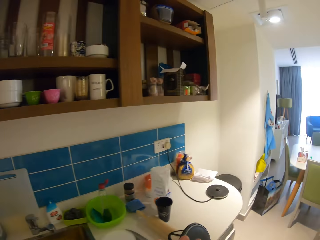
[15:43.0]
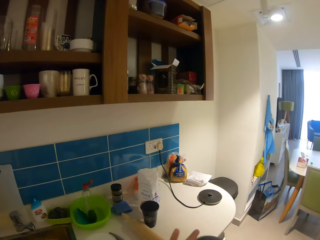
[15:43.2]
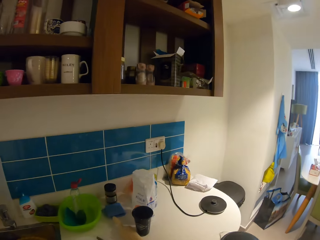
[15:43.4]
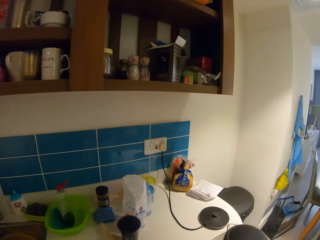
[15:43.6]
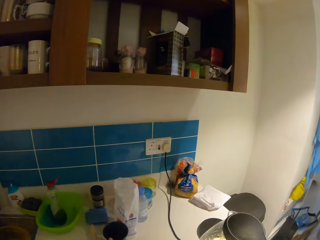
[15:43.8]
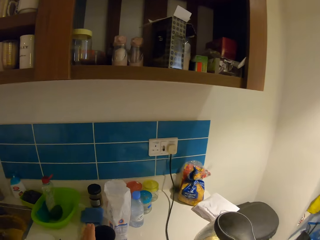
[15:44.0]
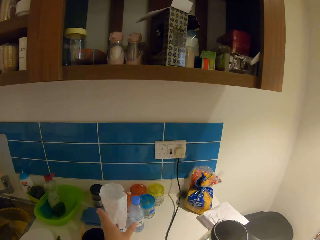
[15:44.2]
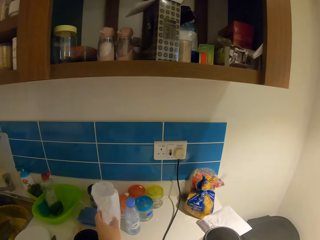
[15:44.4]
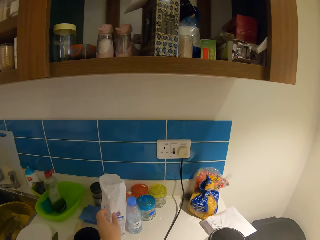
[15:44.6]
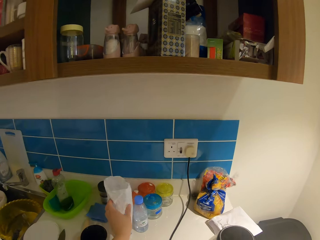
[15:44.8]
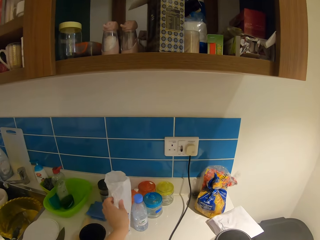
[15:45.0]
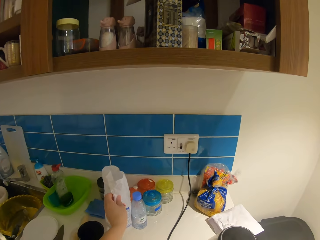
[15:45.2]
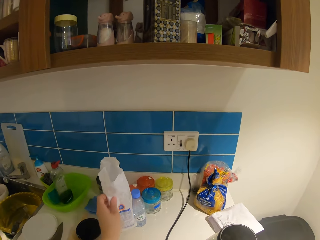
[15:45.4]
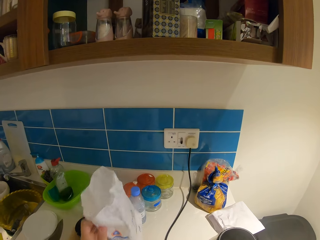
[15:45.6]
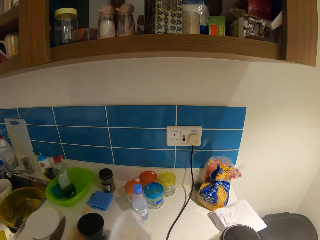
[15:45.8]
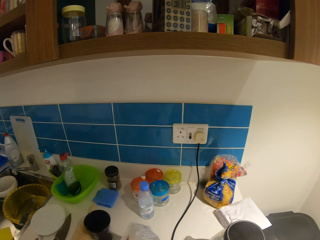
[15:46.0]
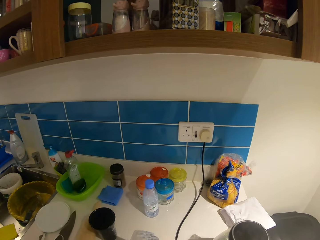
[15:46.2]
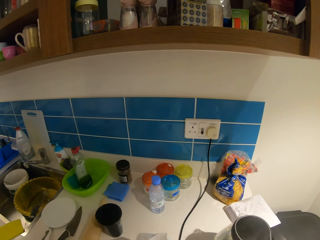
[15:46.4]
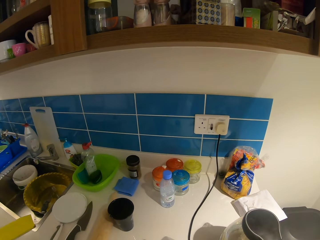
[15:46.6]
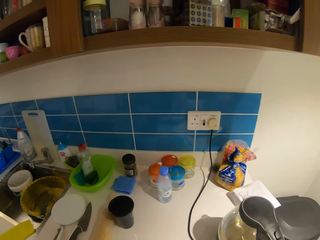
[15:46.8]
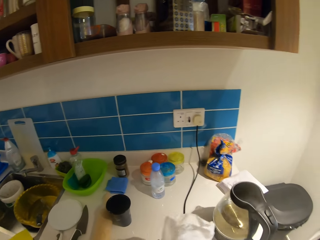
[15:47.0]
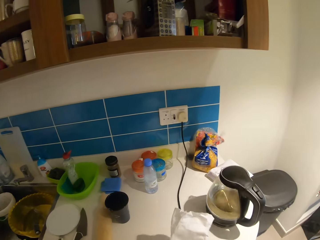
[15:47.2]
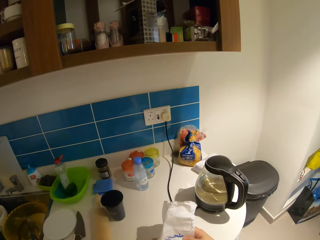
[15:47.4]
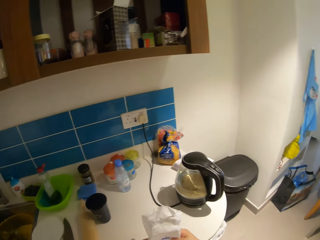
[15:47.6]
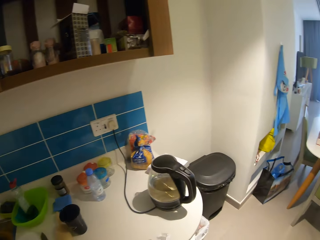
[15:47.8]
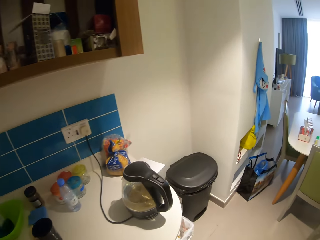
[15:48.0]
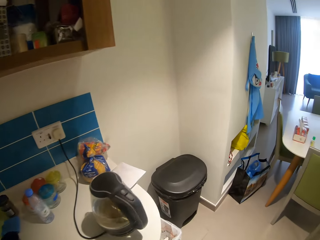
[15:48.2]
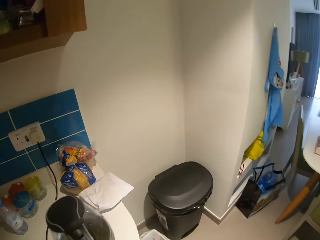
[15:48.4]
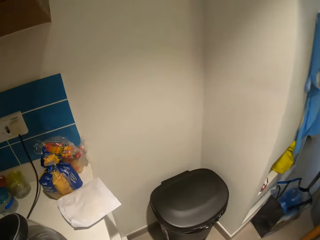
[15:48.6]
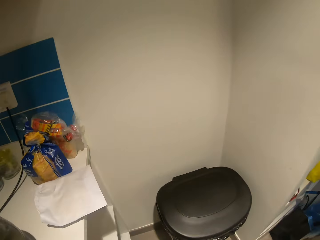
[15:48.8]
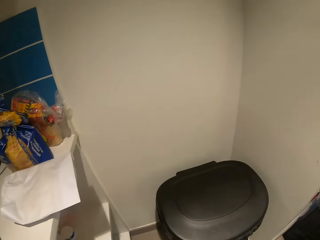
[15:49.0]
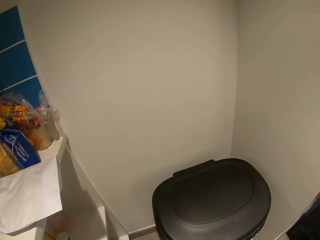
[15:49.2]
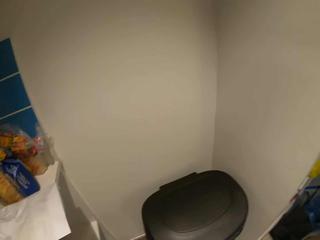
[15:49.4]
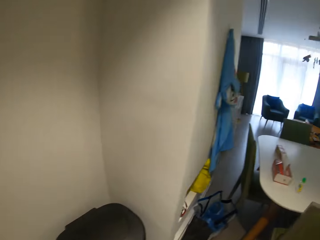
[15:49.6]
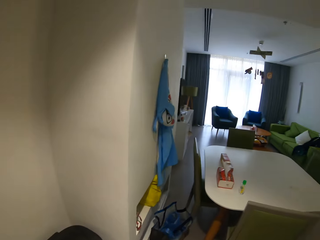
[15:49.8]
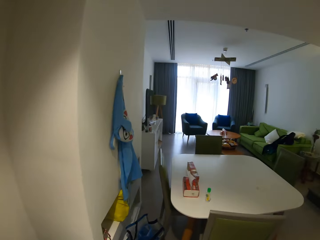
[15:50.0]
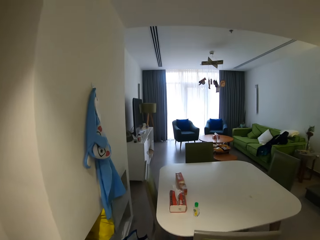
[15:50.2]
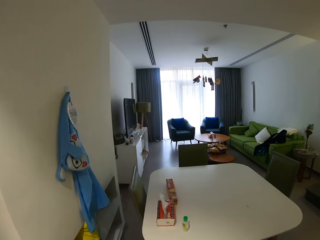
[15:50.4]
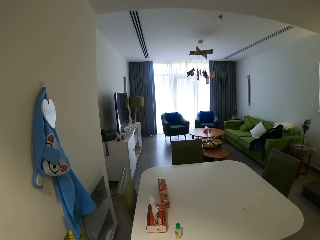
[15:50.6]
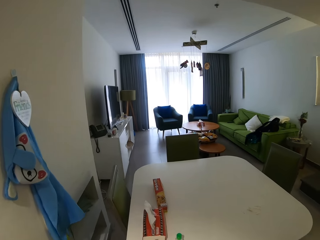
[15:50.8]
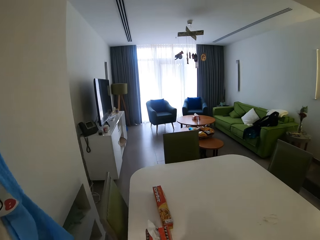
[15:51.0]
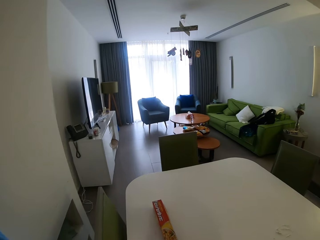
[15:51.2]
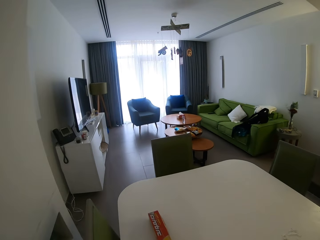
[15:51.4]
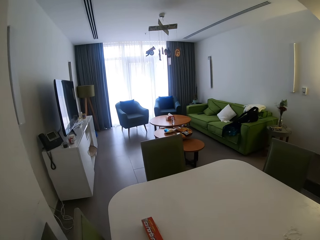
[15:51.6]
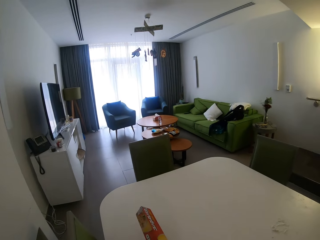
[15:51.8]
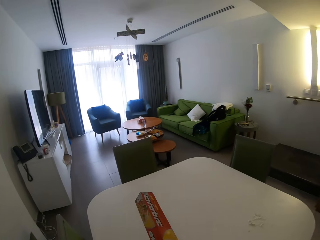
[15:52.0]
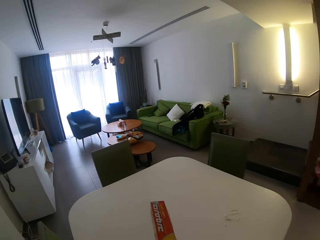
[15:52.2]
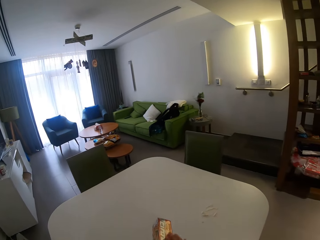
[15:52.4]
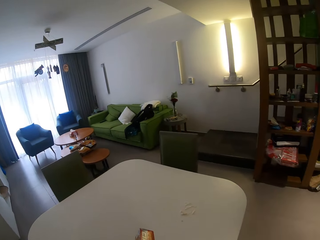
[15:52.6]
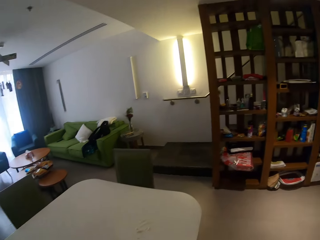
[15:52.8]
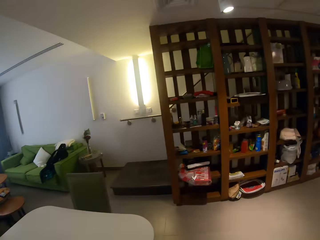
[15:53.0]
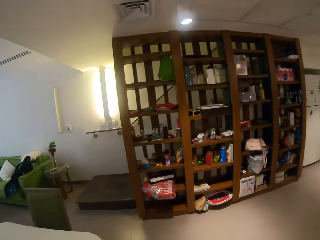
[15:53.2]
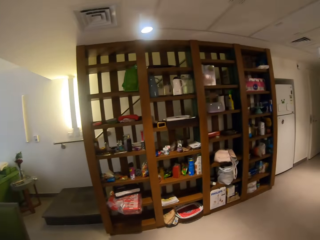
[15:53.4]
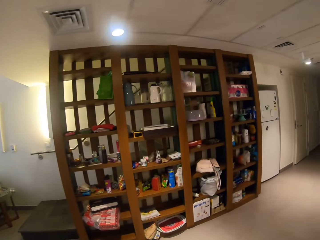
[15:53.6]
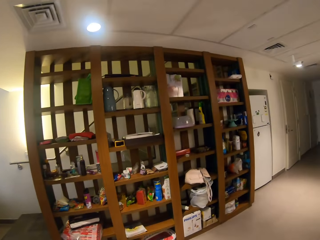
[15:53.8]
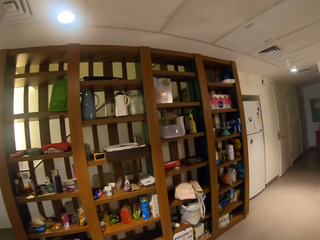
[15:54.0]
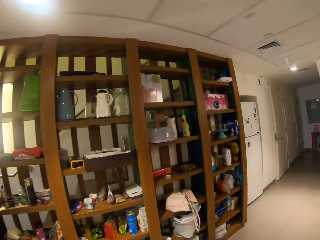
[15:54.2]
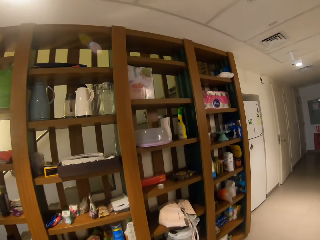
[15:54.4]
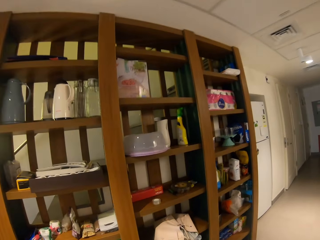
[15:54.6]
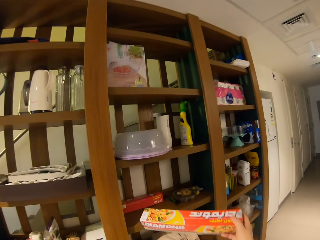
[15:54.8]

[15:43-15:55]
The camera wearer puts the kettle on the switch. They put a jug on the table. They walk around. They carry a plastic wrap from the table. They pick up something.

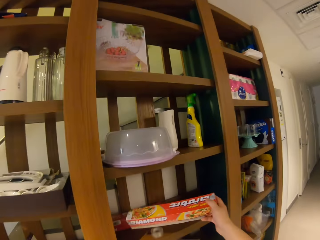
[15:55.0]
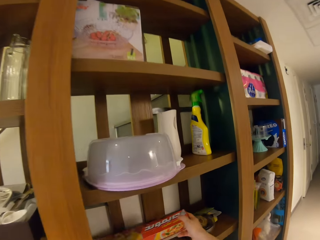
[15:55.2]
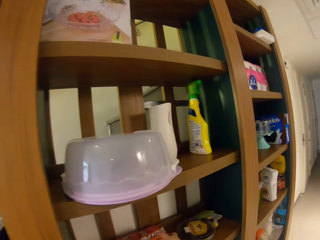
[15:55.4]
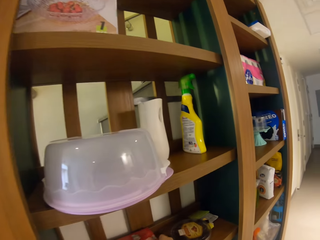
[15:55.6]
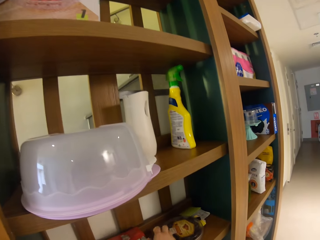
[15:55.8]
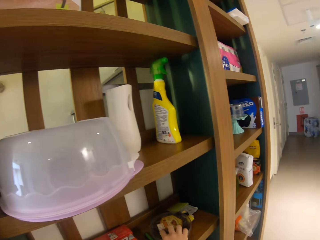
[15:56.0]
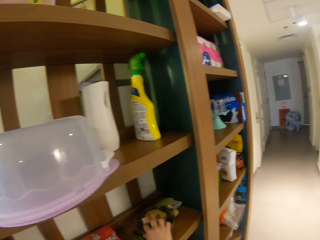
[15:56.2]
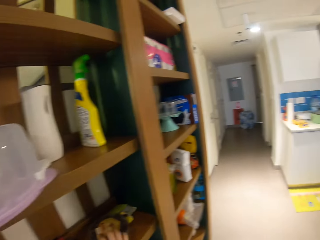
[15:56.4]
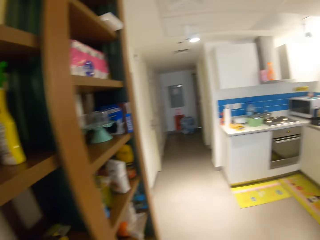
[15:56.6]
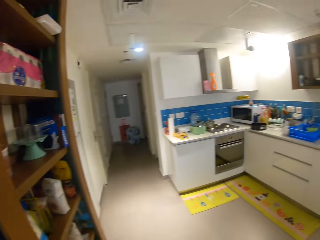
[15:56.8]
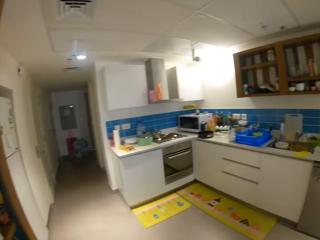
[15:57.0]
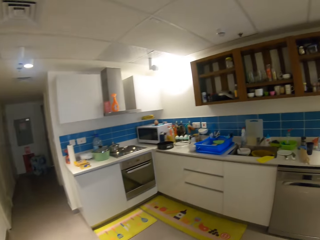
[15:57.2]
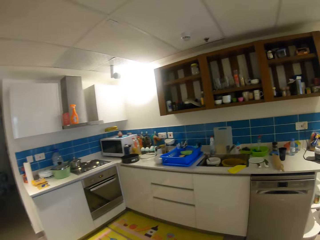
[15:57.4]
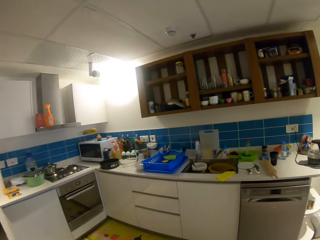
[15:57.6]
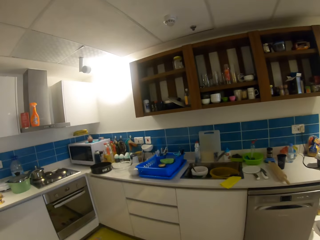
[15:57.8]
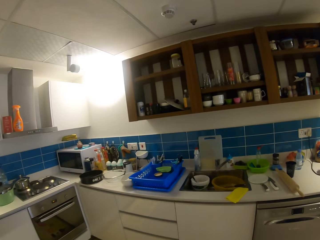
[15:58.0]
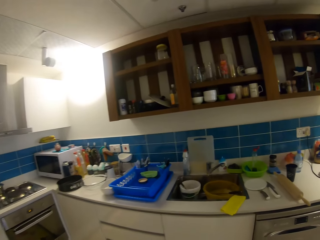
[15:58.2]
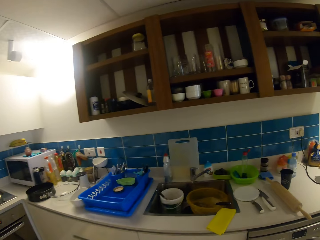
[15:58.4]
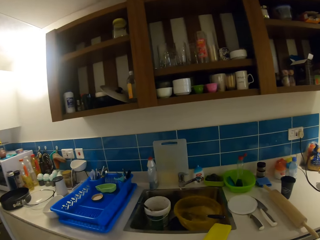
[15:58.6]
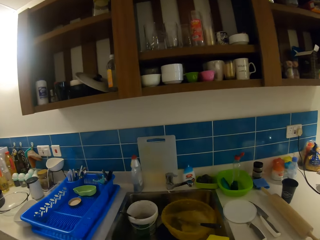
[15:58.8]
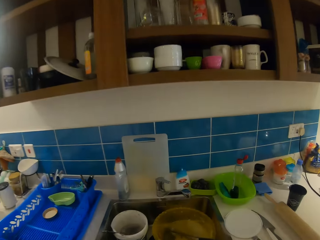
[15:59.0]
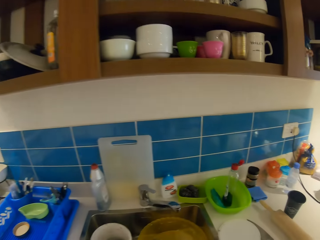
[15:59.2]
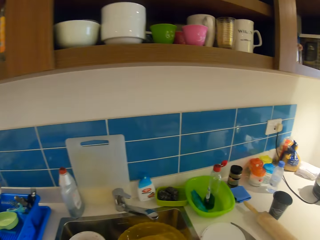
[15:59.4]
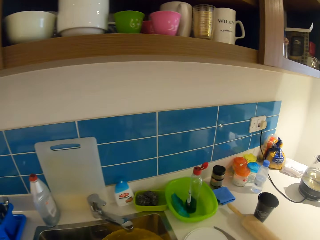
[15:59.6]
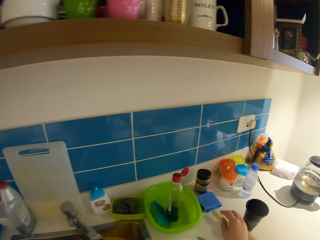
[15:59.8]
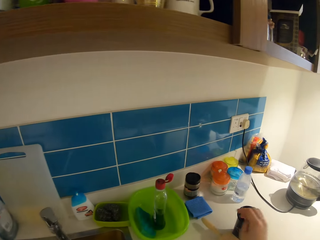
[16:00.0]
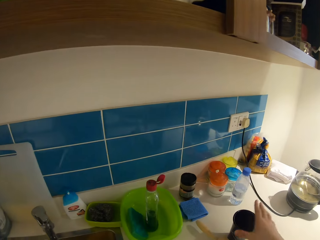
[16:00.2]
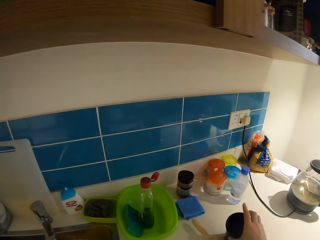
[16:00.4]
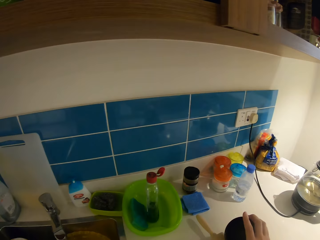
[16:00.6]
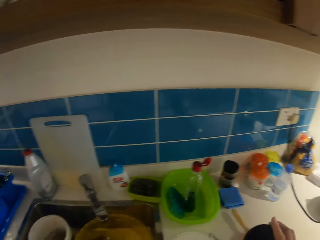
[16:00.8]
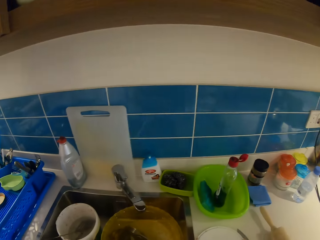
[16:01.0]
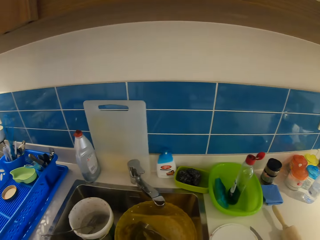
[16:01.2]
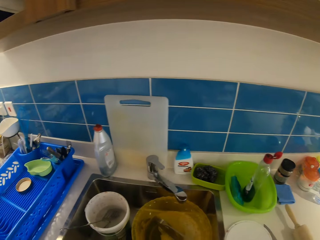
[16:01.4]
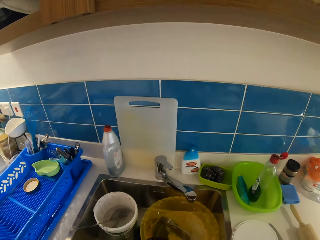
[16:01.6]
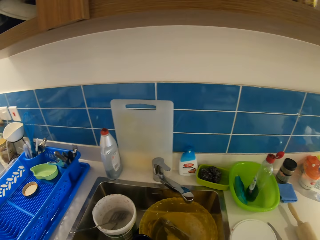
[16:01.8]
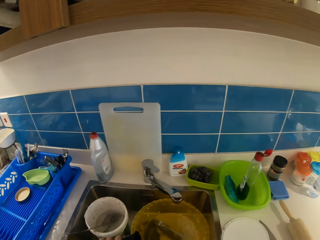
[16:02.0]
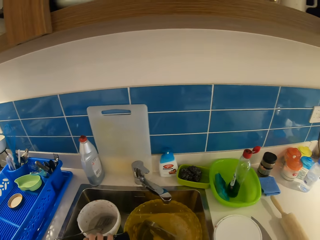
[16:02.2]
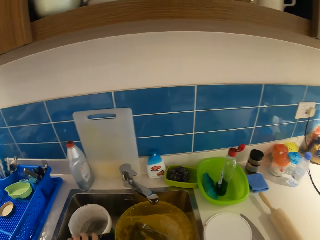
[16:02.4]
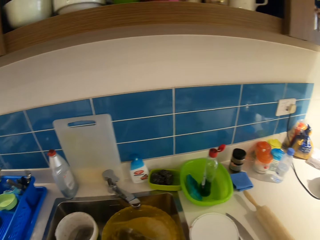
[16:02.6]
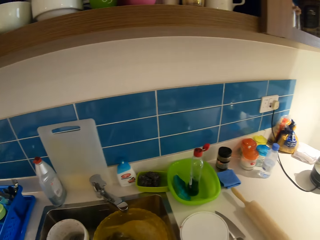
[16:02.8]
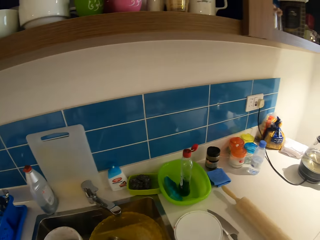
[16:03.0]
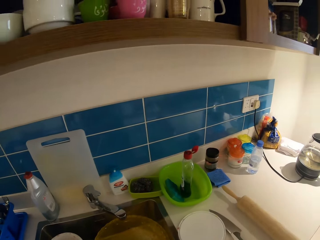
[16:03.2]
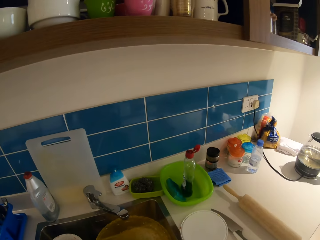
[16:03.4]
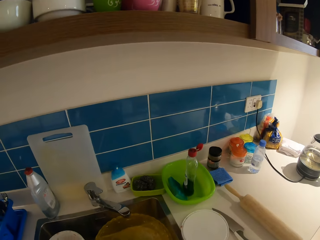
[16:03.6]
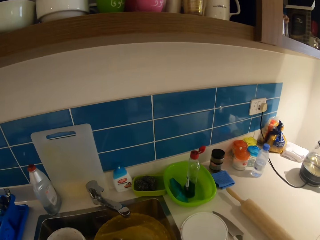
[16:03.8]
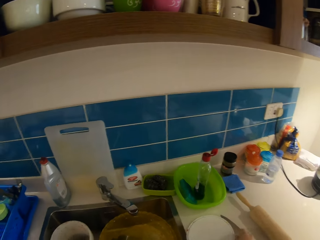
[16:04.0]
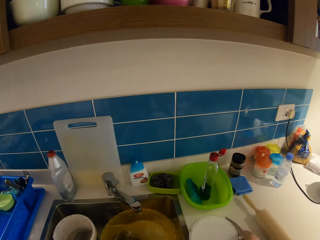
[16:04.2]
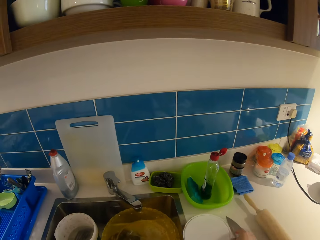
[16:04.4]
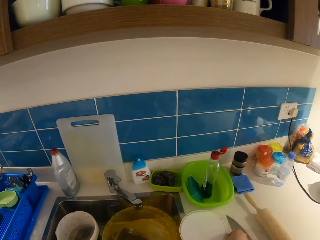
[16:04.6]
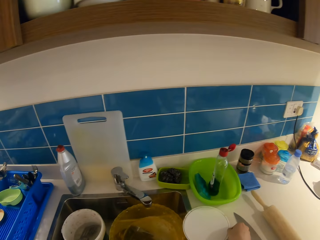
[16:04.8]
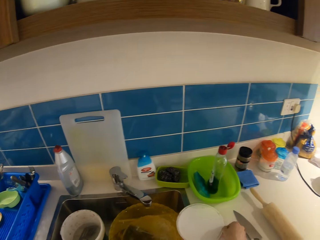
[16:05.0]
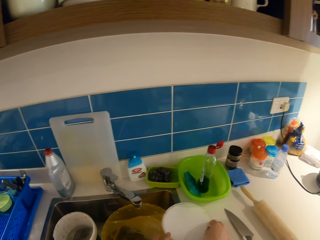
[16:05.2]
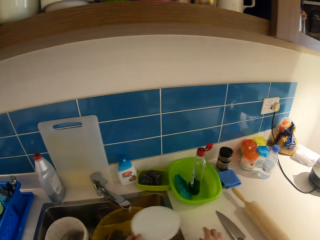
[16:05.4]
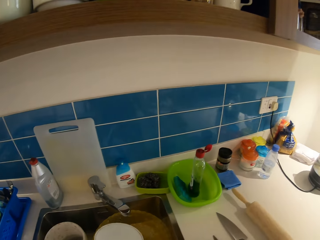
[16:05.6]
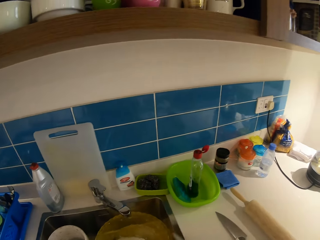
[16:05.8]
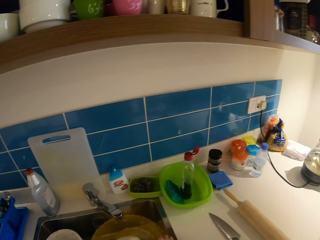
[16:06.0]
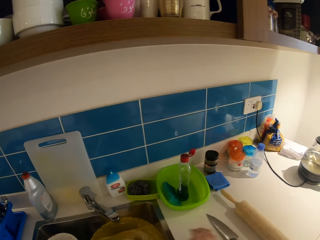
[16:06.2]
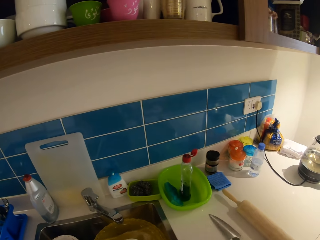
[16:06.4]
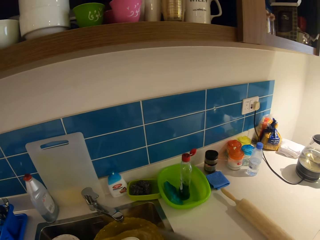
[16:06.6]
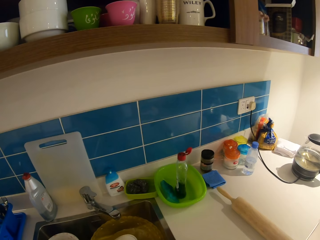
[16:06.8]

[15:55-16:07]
The camera wearer keeps the plastic wrap in the shelf. They walk around. They look at the sink.
